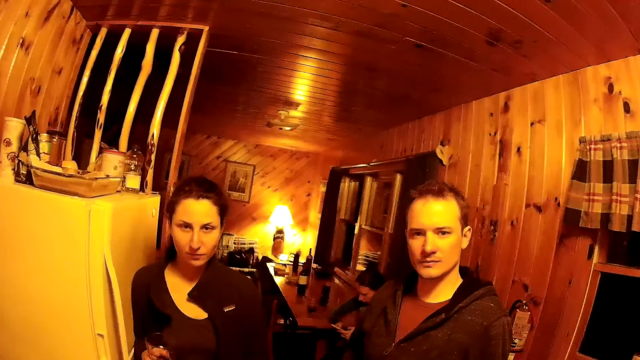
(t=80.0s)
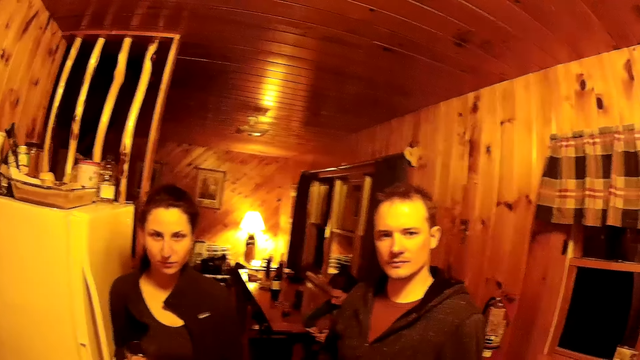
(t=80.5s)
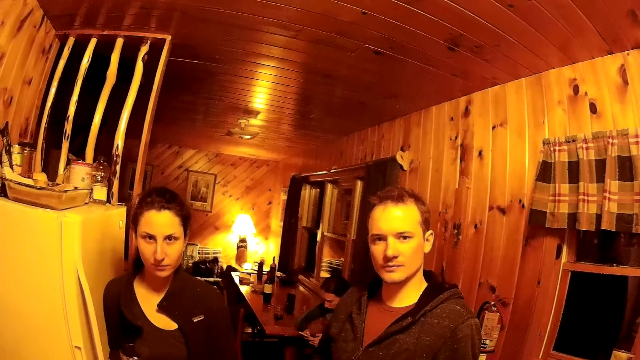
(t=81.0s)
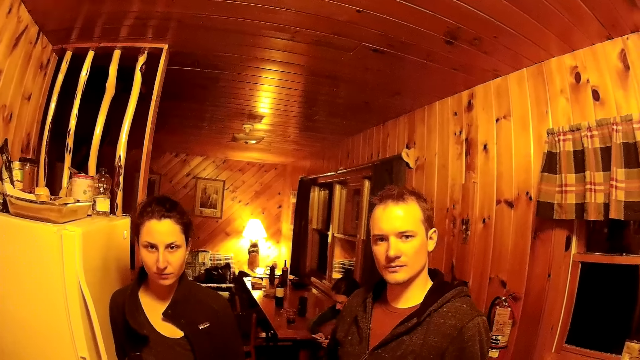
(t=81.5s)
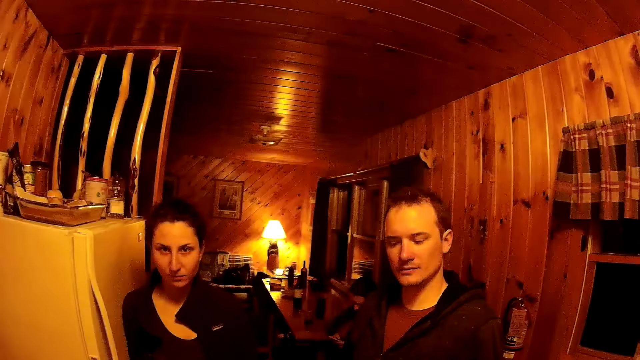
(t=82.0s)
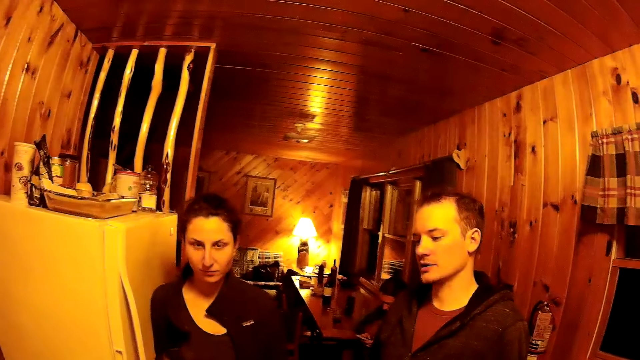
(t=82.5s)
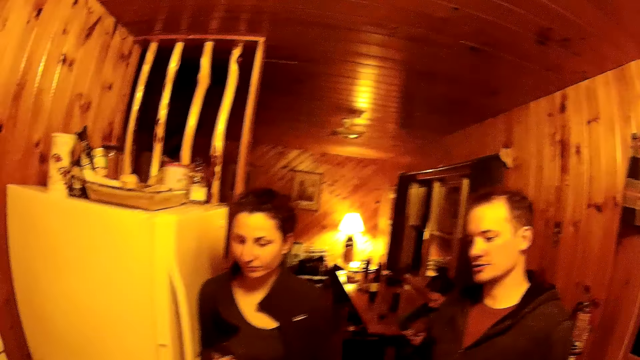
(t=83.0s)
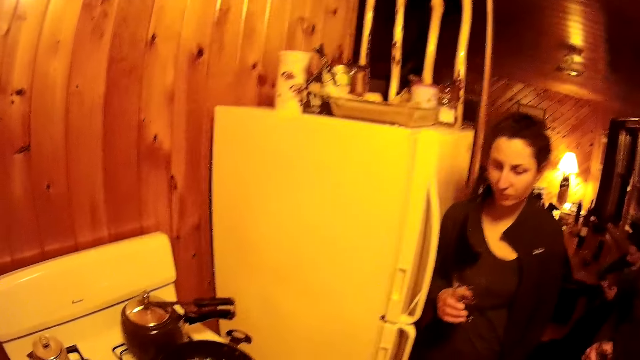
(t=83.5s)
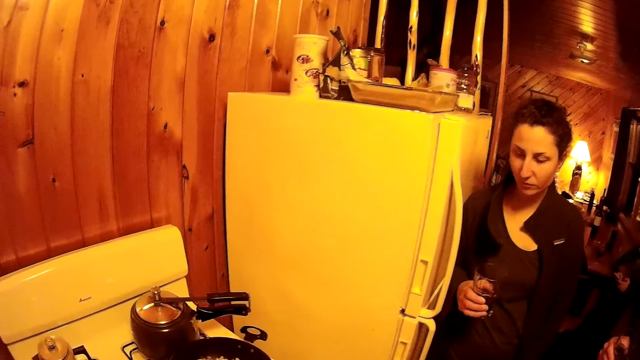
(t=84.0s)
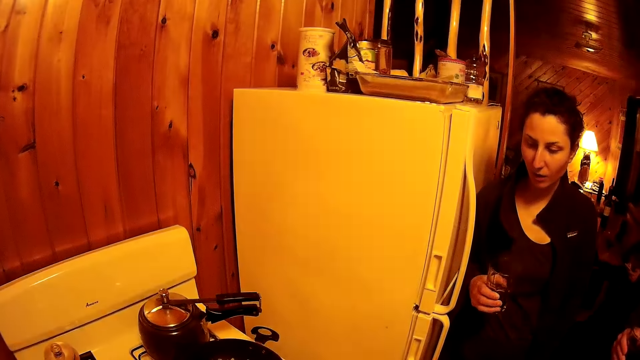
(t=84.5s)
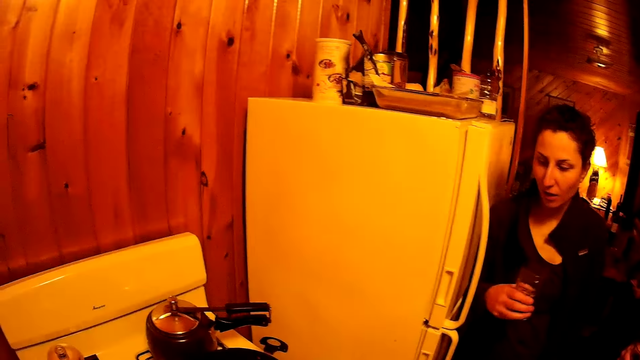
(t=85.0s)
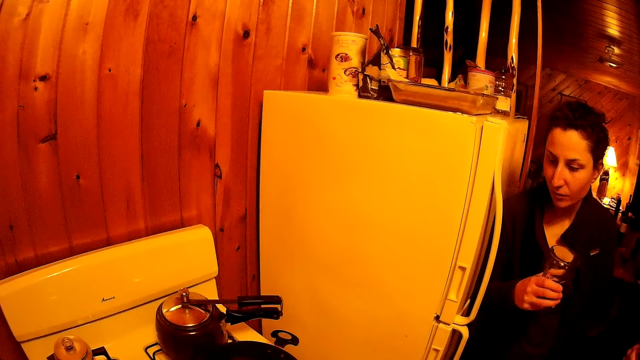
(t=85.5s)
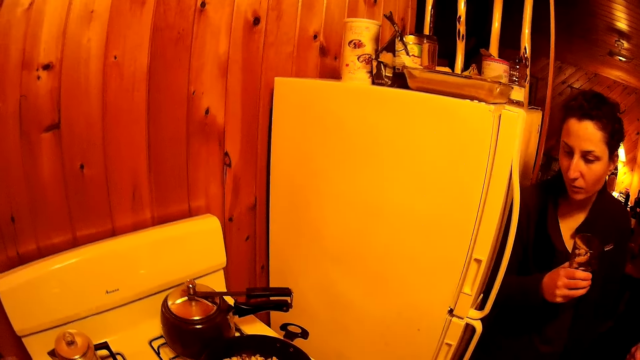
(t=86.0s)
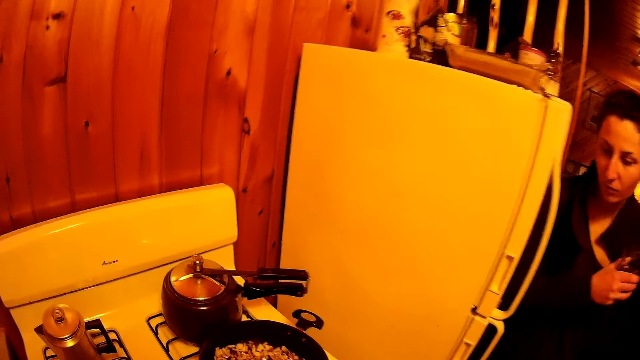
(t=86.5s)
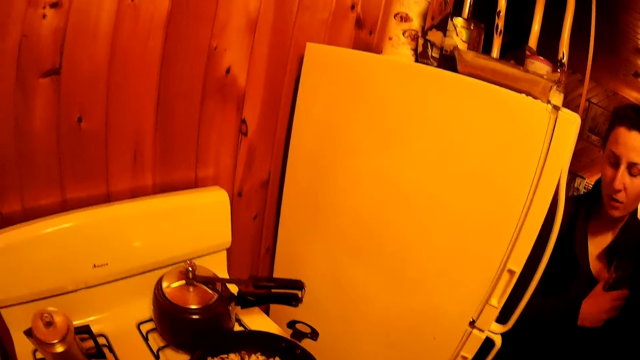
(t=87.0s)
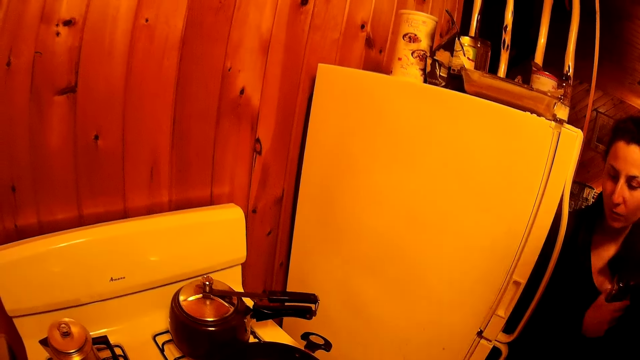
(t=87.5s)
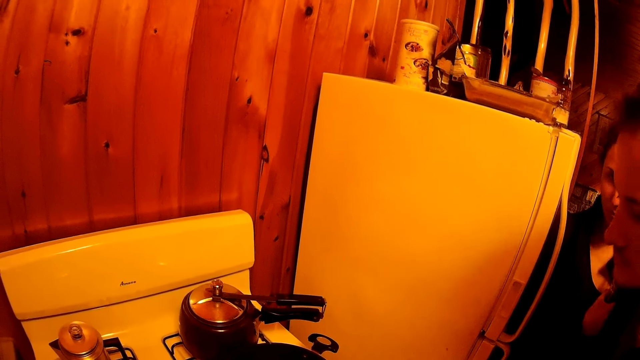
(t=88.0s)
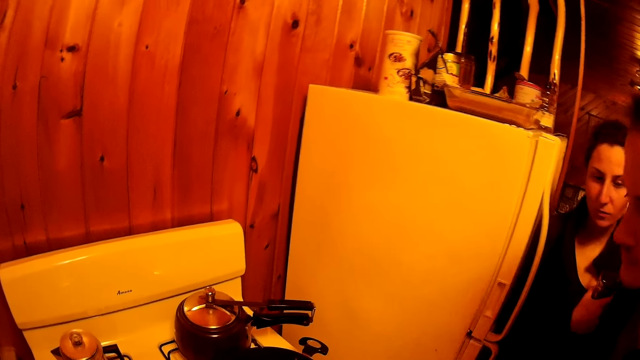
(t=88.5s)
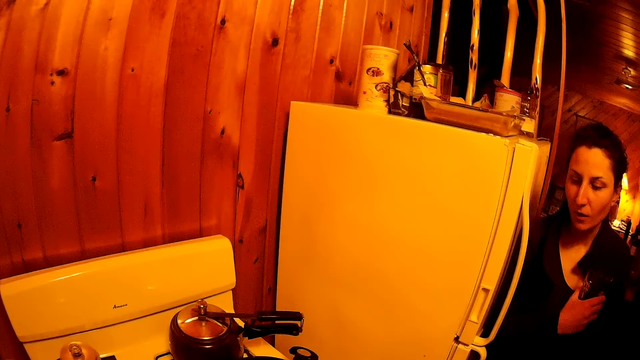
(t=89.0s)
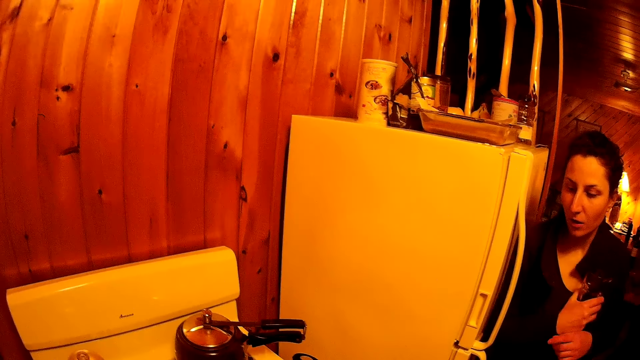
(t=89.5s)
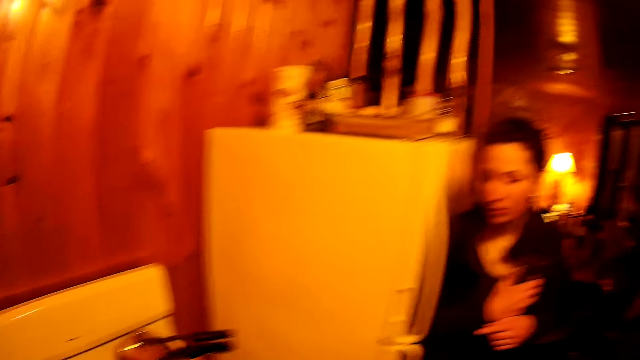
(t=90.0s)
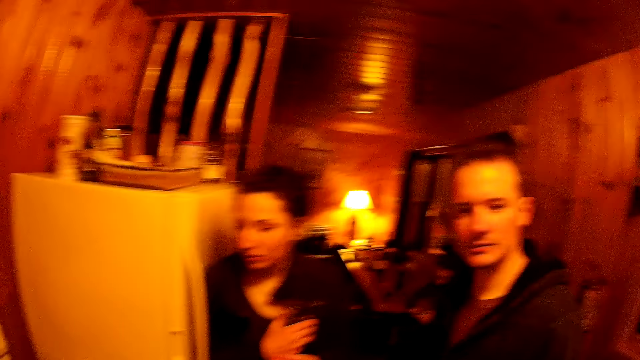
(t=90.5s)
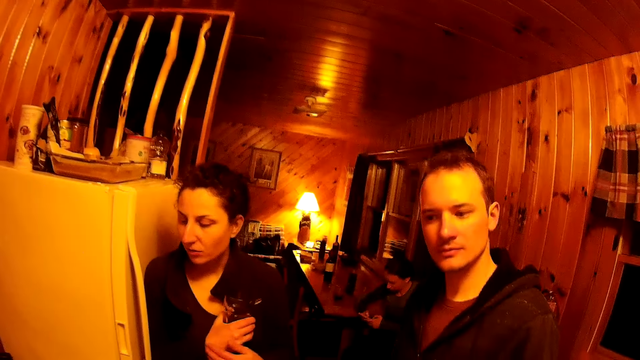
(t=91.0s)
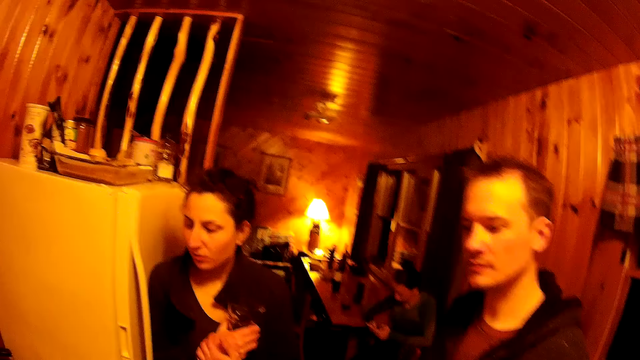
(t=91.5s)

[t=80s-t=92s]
The camera wearer turns around the room.

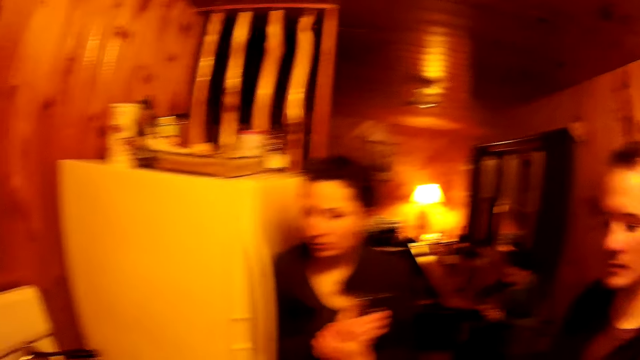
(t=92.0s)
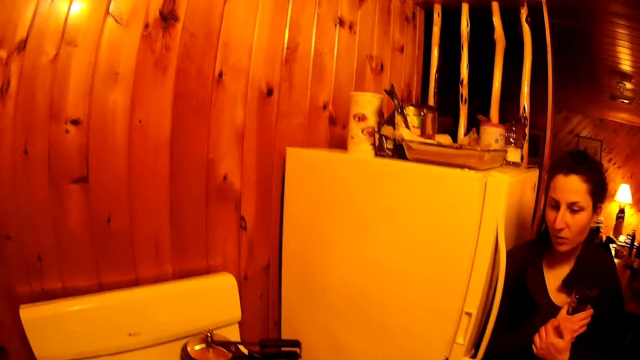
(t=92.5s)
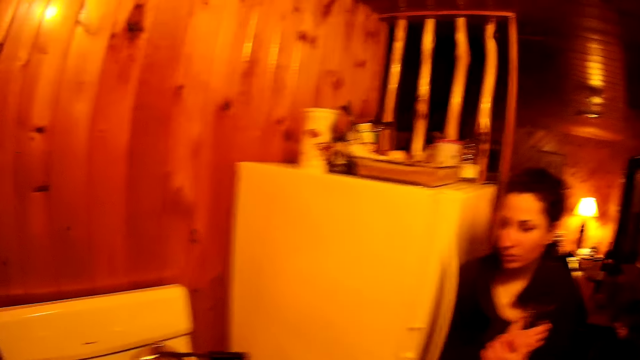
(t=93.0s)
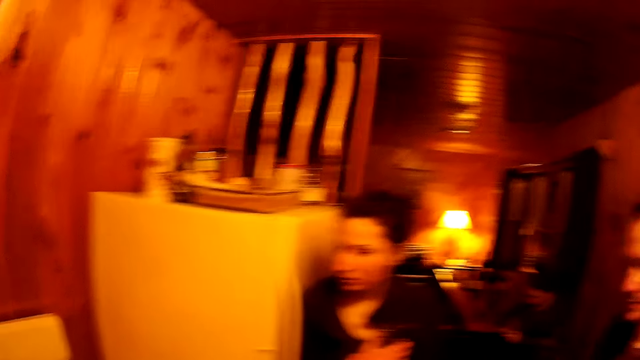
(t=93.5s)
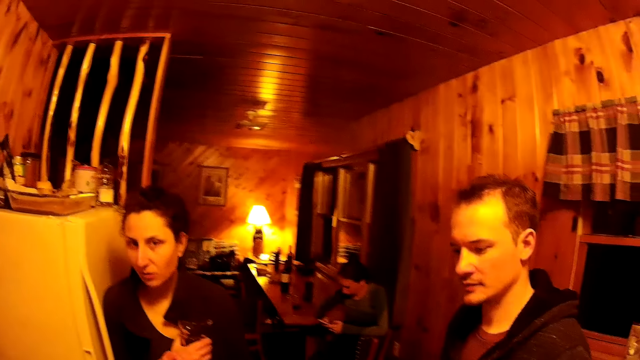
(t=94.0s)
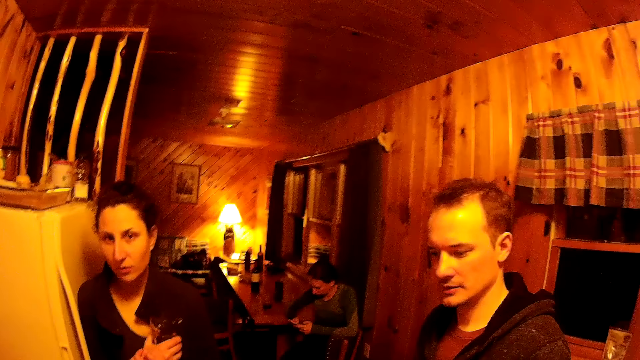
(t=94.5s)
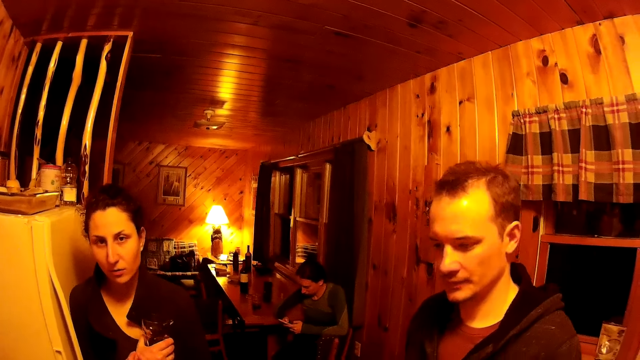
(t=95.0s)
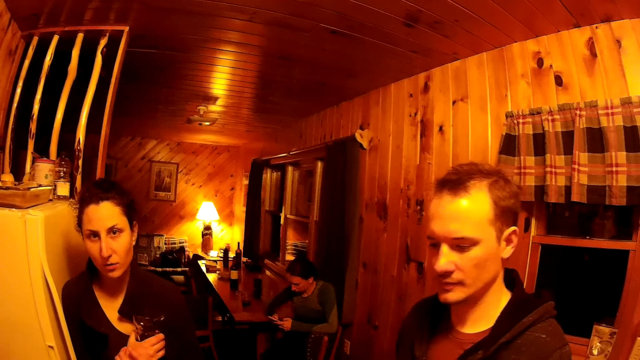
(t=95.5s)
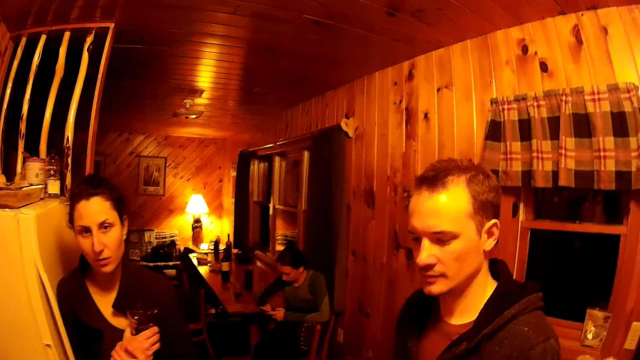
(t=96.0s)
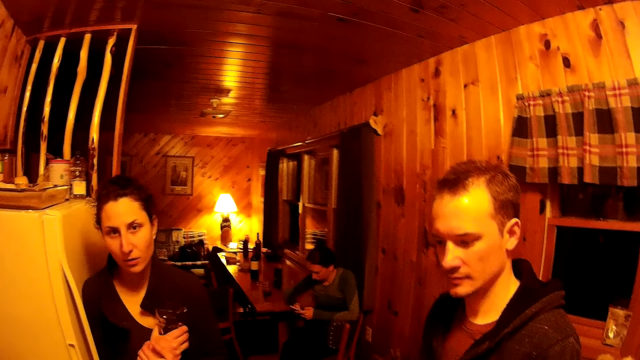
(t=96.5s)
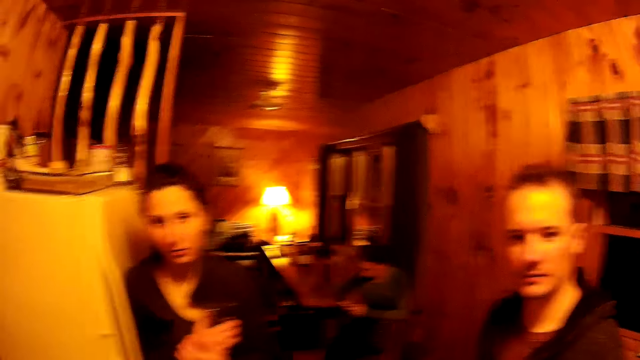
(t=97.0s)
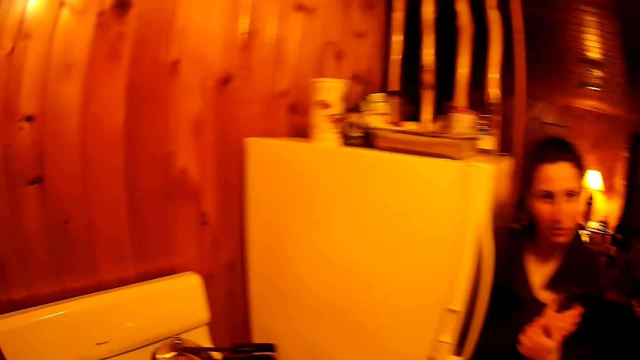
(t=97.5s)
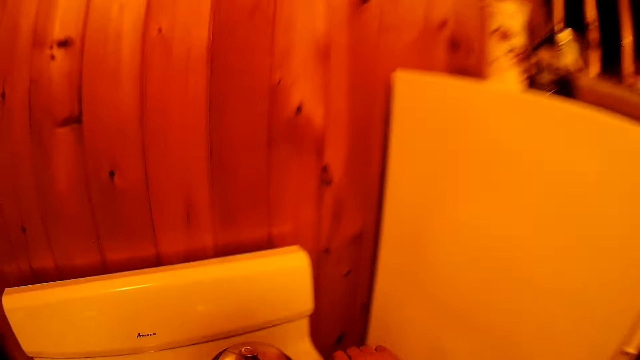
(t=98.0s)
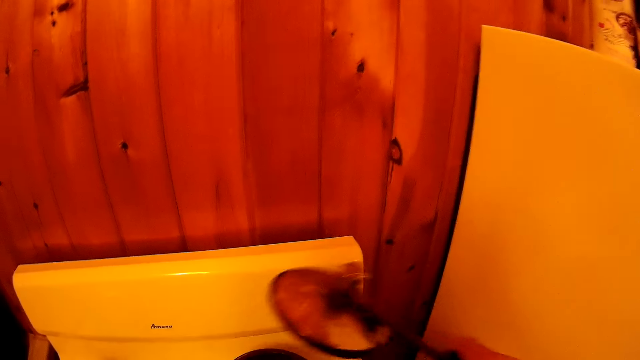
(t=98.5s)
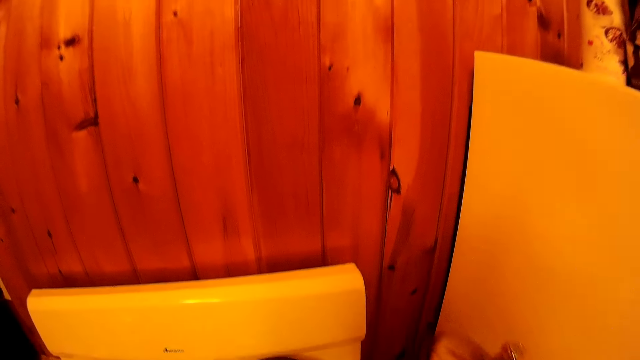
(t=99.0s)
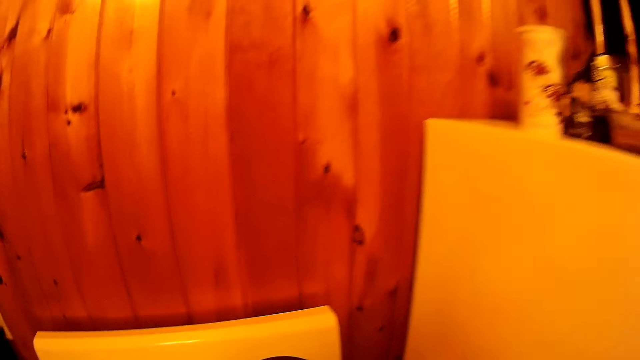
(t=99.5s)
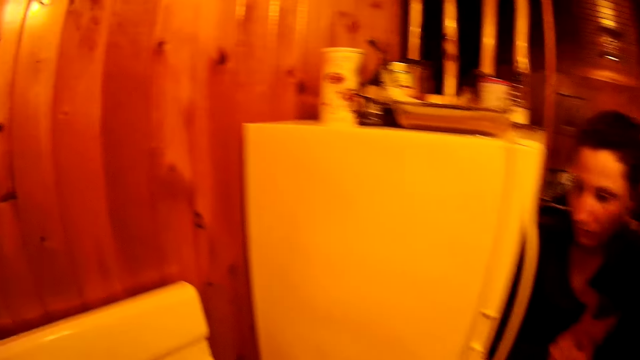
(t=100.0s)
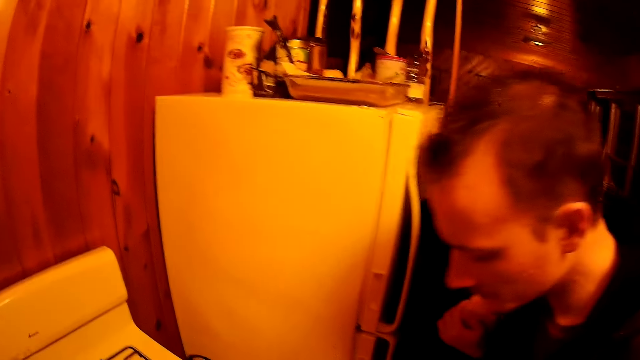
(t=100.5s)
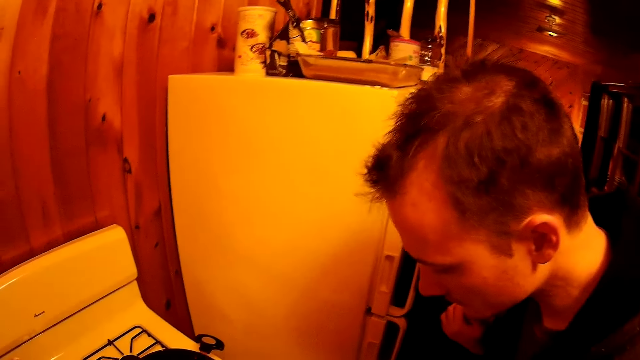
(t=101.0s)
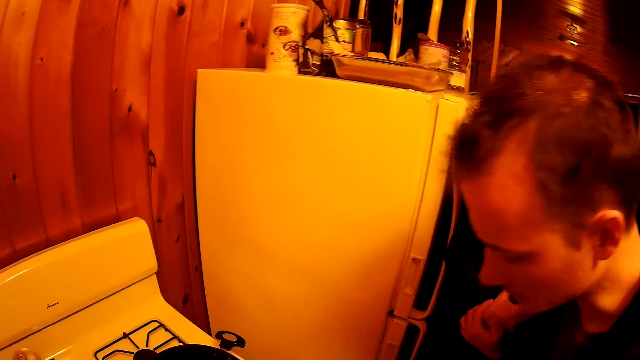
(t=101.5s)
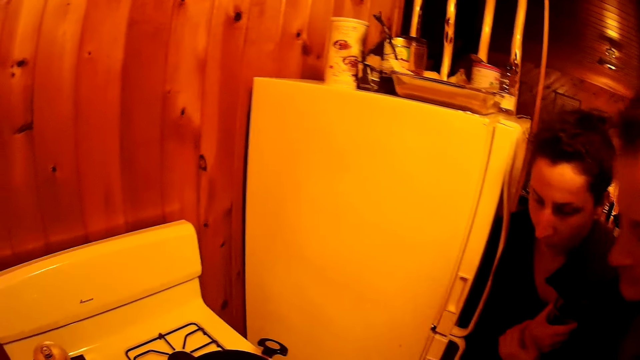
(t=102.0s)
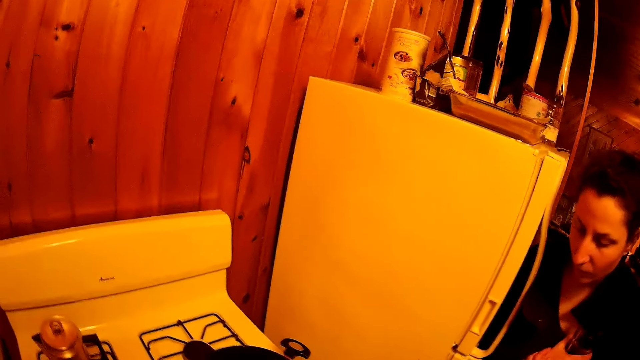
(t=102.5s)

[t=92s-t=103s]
The camera wearer removes a lid from the cooking pot. They turn around the room.
